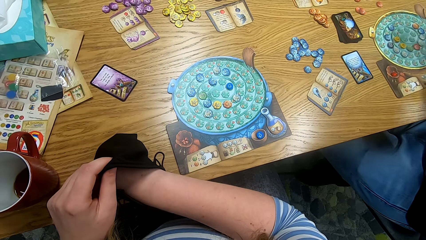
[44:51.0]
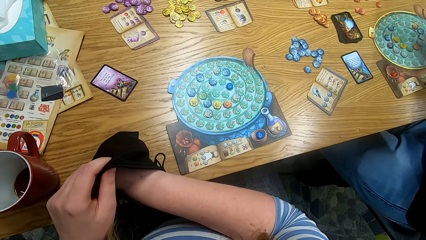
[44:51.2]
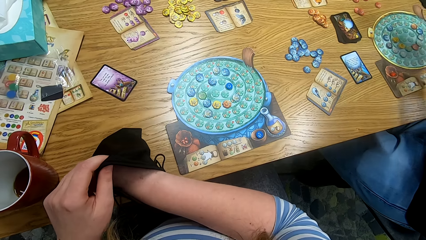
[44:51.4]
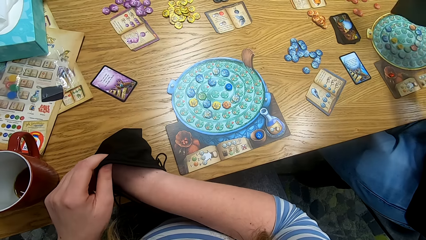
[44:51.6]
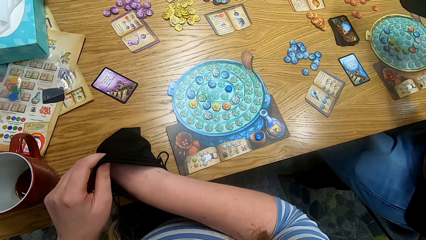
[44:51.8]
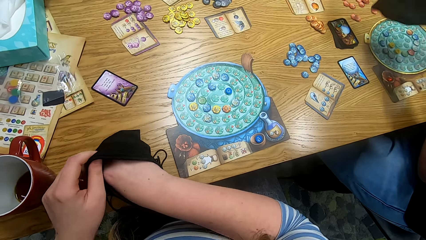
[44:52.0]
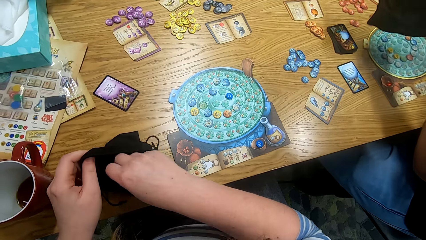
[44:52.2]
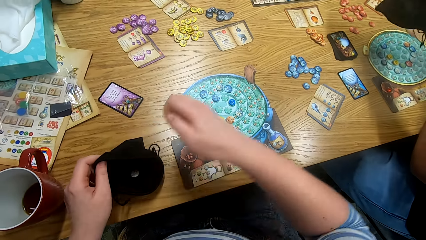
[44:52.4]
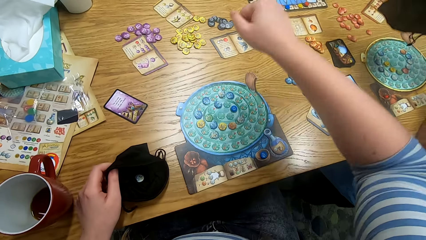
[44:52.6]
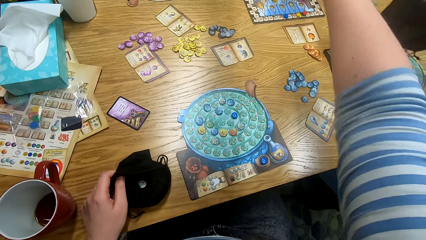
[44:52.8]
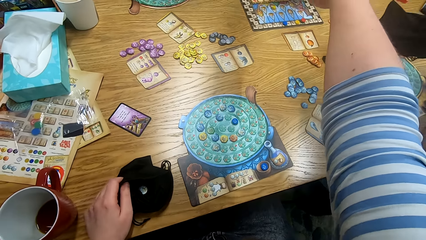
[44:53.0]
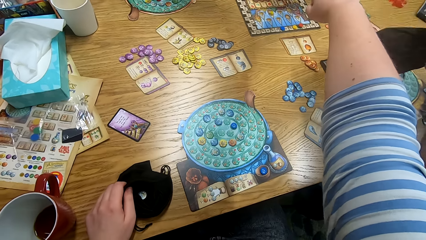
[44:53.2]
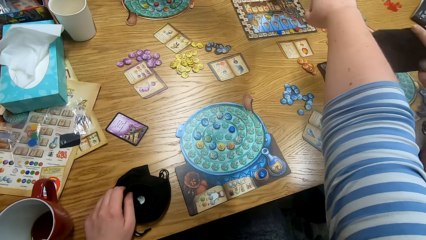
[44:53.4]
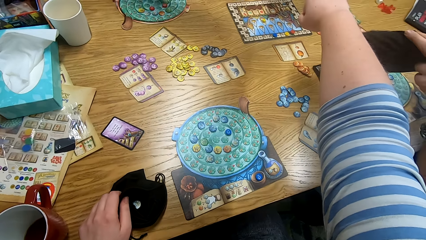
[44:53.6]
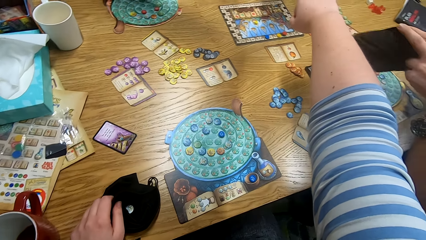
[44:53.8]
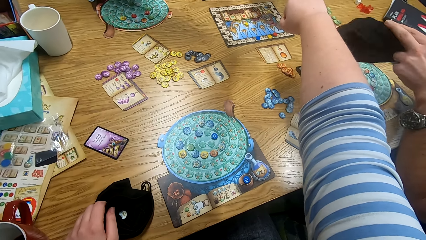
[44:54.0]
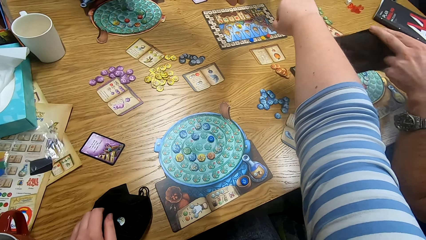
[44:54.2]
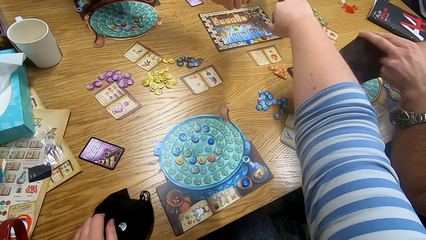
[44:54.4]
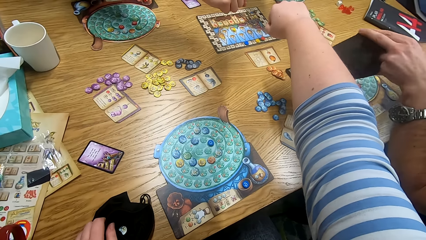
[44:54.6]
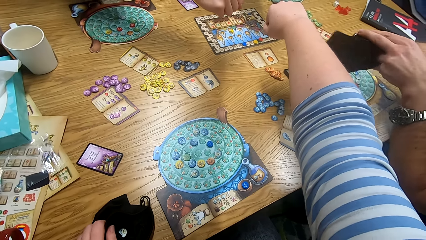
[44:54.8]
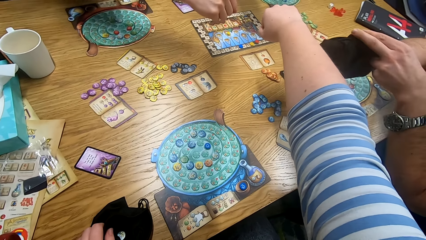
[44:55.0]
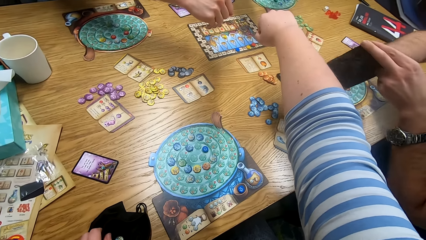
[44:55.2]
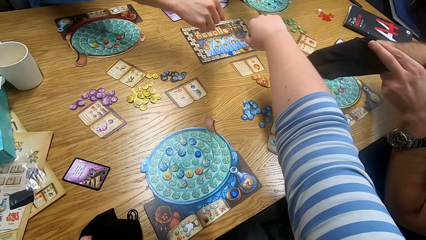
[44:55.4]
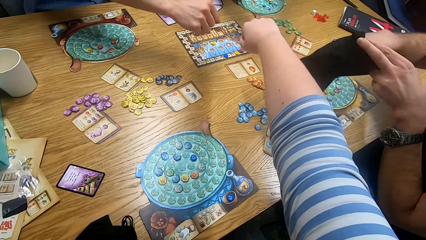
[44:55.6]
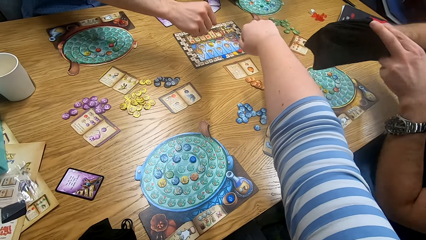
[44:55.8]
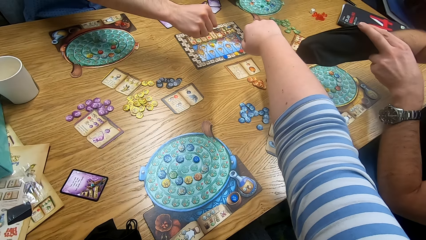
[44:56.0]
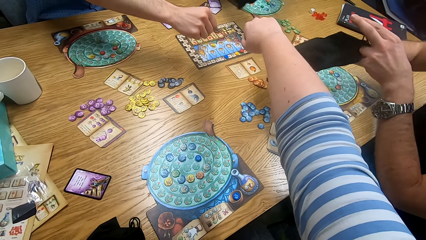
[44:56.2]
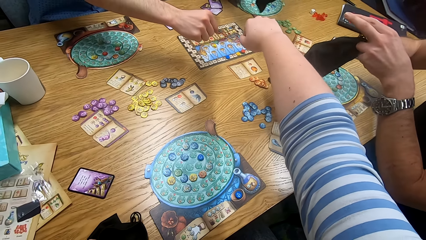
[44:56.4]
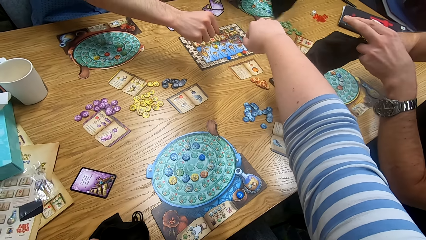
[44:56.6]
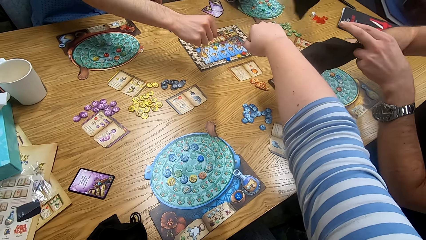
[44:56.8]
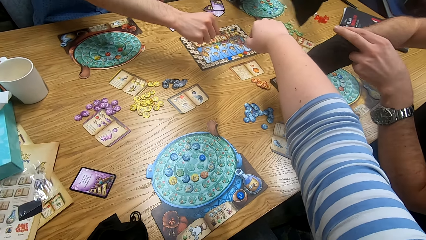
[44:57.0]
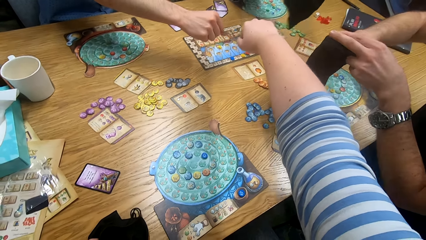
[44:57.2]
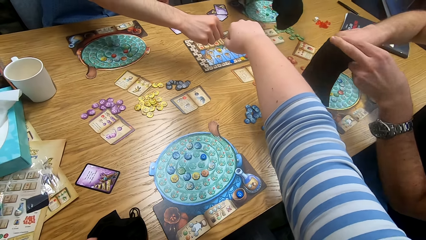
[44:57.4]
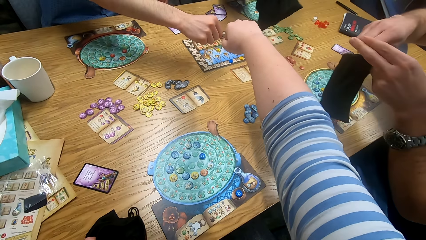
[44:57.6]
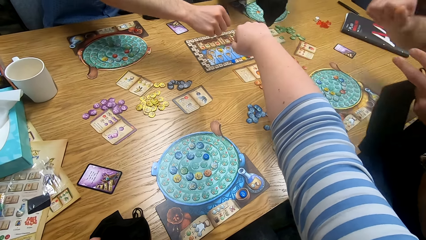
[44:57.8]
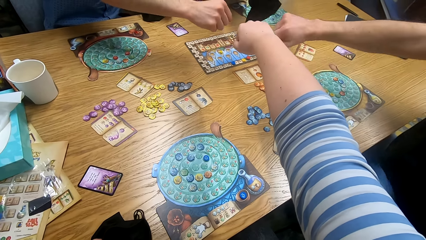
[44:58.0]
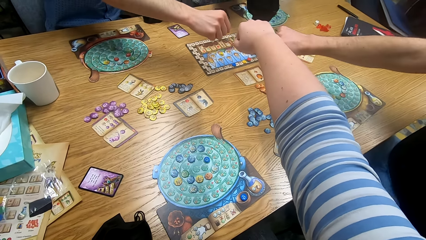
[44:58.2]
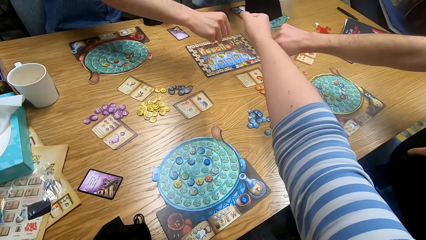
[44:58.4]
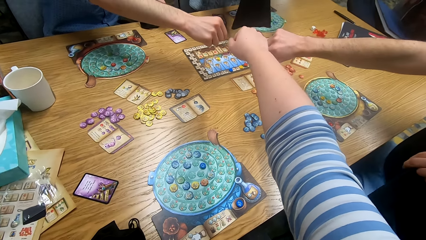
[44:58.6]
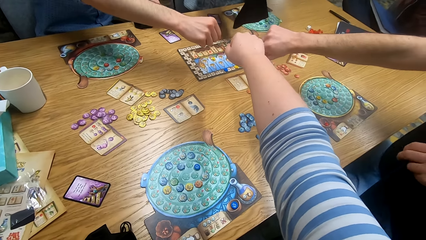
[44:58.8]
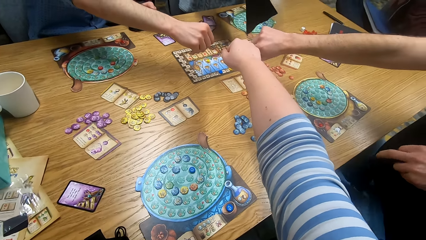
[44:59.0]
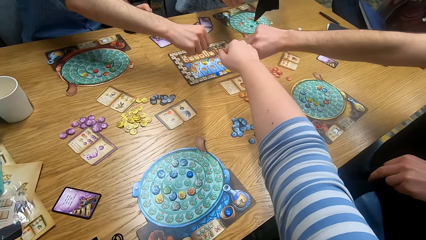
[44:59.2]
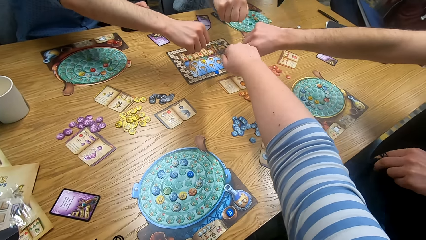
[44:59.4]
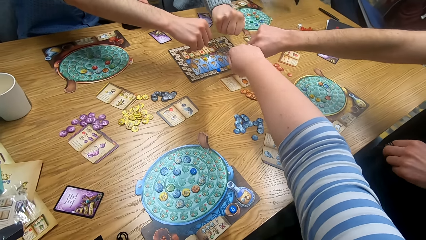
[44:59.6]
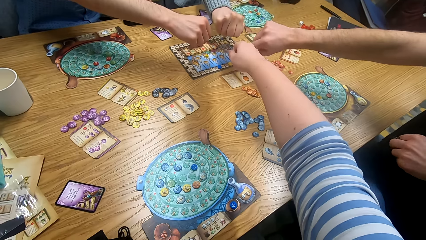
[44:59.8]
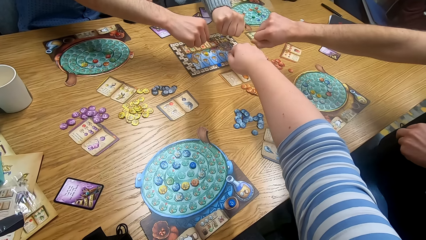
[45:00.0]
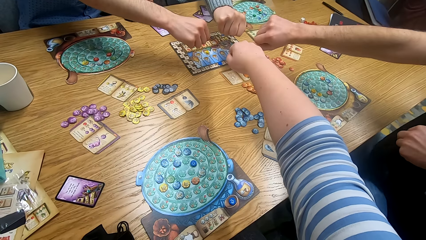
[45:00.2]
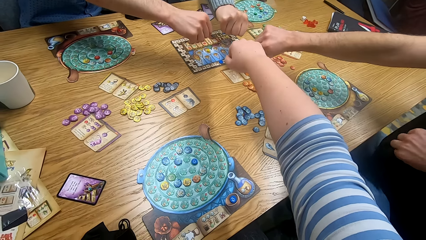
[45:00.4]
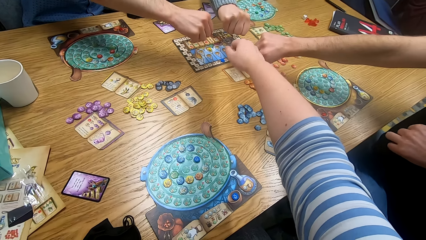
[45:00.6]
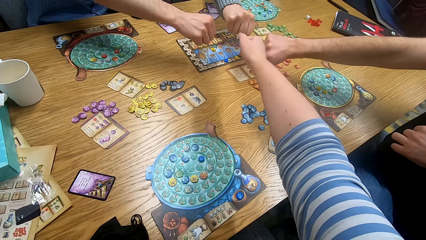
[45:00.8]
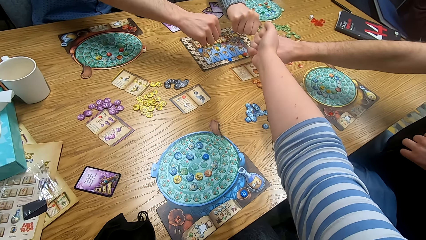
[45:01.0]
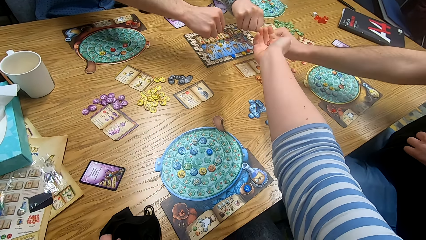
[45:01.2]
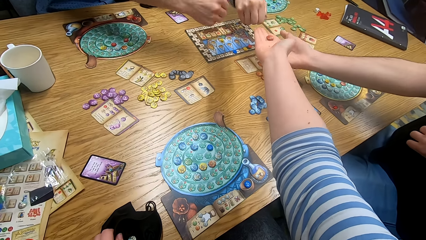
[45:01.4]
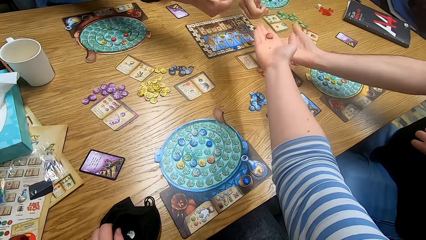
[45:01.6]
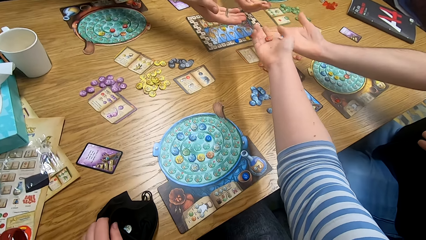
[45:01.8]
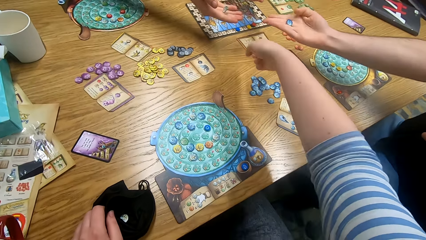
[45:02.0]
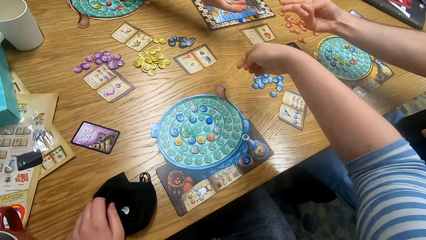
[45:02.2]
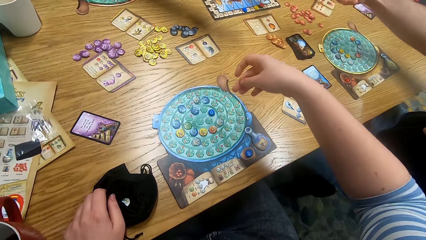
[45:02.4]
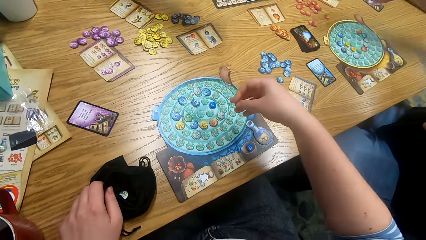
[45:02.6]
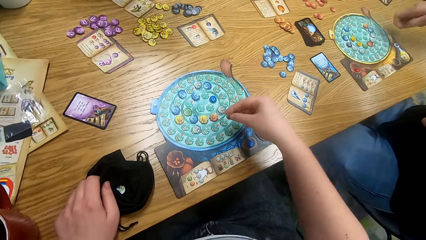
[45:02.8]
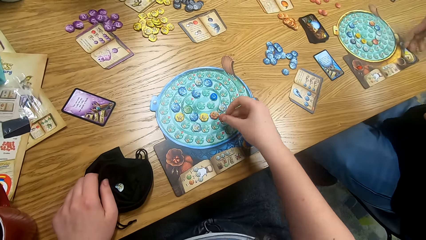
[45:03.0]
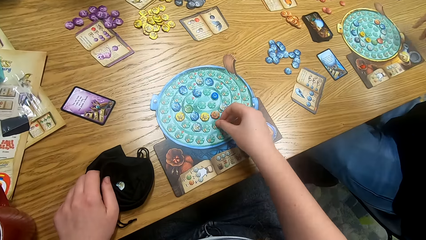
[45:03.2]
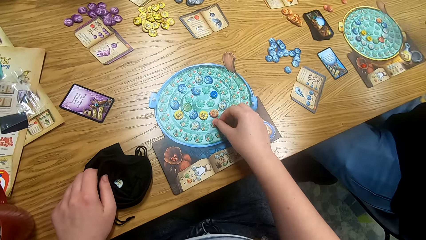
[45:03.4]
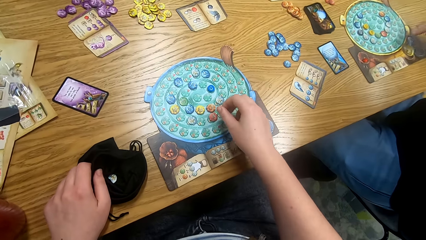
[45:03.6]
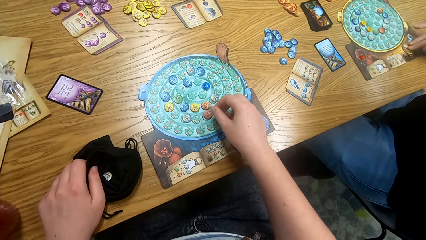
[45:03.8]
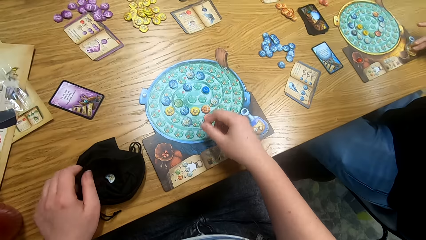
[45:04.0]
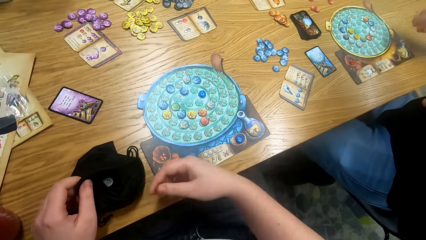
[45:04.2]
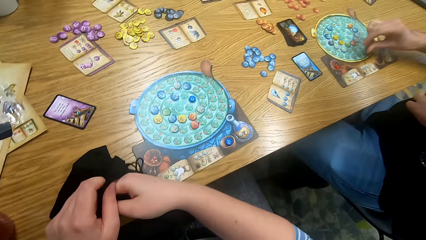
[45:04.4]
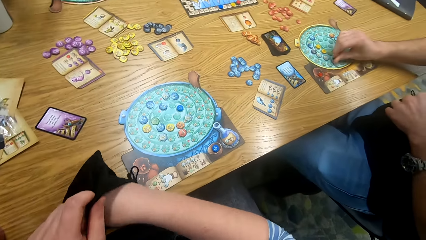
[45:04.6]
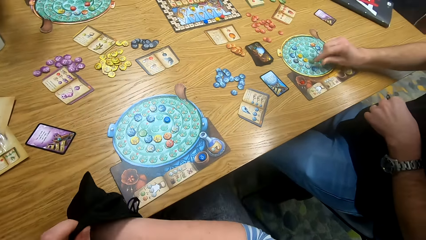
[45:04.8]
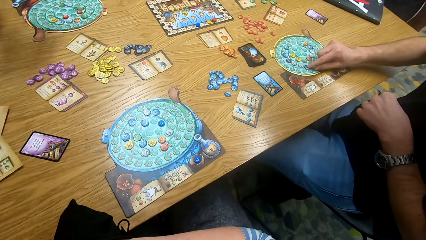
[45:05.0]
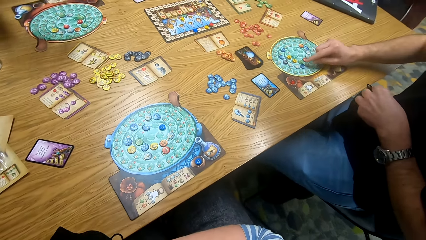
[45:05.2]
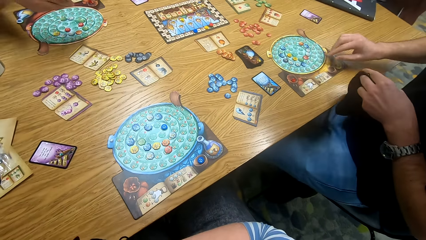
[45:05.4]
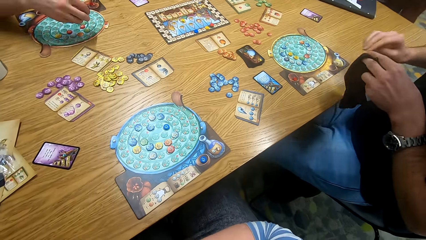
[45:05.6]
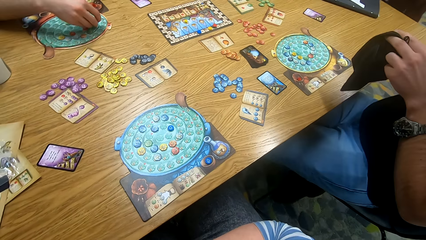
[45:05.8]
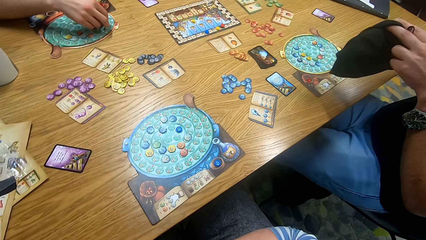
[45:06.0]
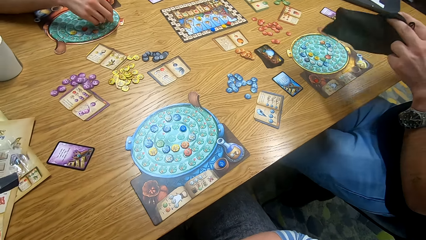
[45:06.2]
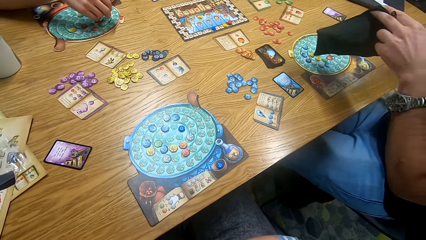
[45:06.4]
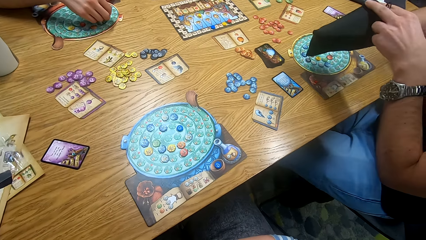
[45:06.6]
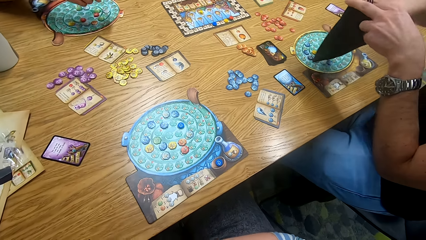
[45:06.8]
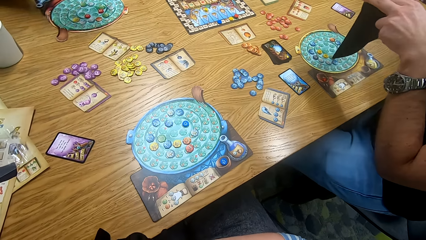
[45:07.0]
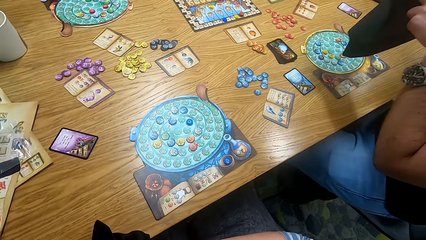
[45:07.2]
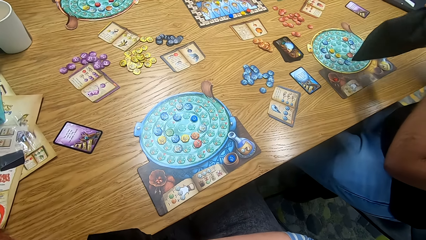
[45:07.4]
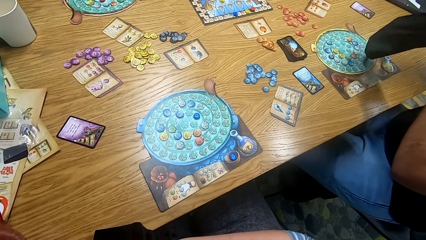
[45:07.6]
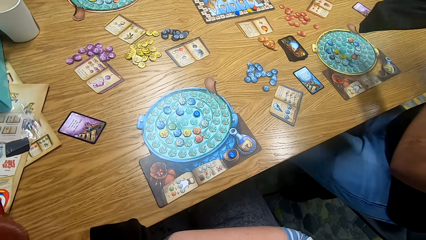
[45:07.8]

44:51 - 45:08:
The camera wearer removes the right hand from the bag. A man shakes the tokens in the bag. The camera wearer straightens his right hand in the middle of the table. Another man straightens his hand in the middle of the table. A third man shakes the tokens in the bag. The first man straightens his right hand in the middle of the table. The third man straightens his right hand in the middle of the table. The first man shows the token in his hand. The camera wearer shows the token in his hand. He unfolds the right hand. The first man unfolds the right hand. The third man unfolds the right hand. The second man unfolds the right hand. The third man shows the token in his hand. The second man shows the token in his hand. The camera wearer plays something and places the token on the board. The first man plays something and places the token on the board. The second man plays something. The first man puts the right hand in the bag and shakes the tokens in the bag. The second man places the token on the board.
